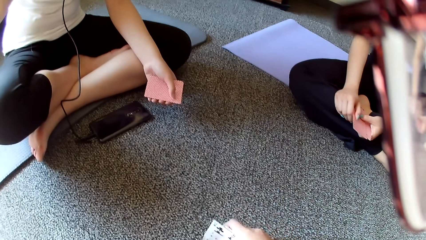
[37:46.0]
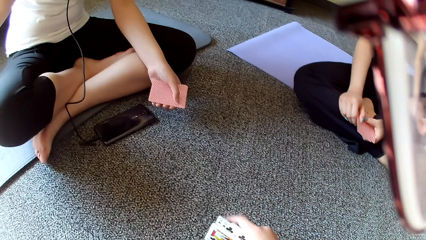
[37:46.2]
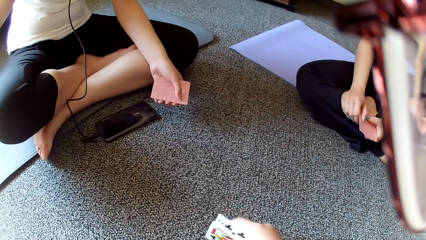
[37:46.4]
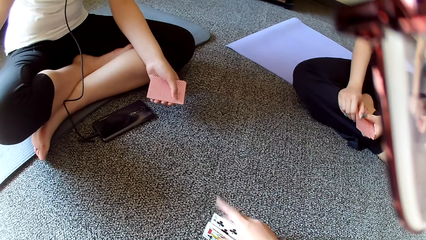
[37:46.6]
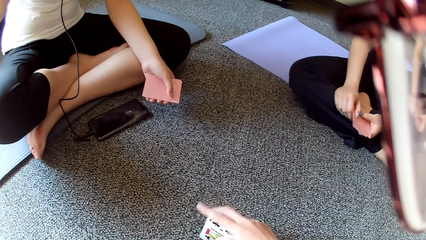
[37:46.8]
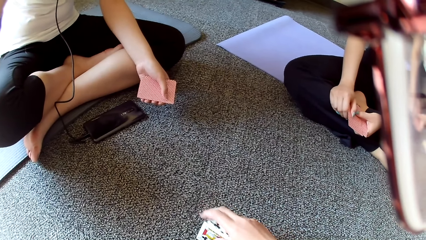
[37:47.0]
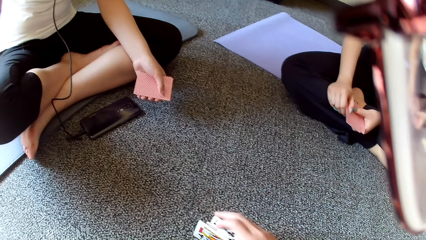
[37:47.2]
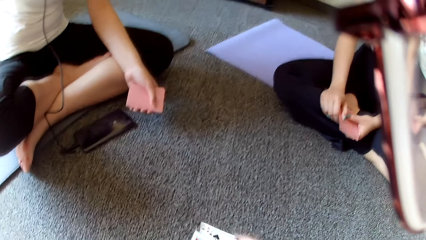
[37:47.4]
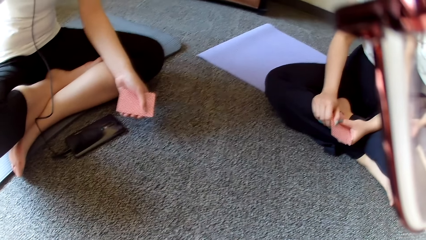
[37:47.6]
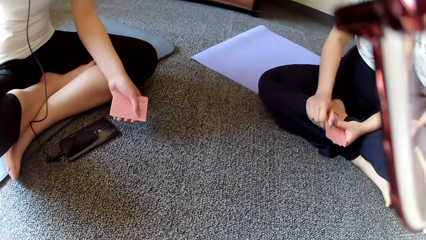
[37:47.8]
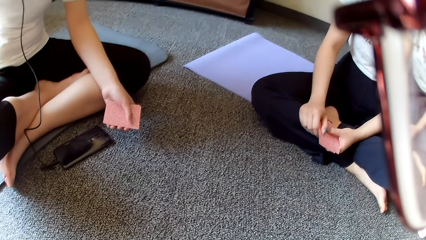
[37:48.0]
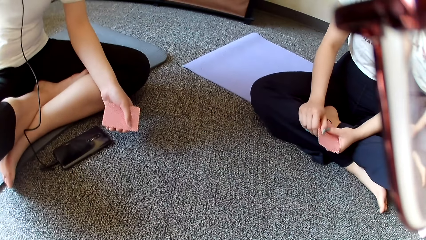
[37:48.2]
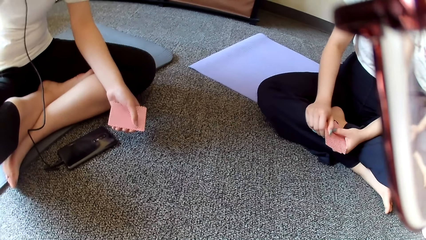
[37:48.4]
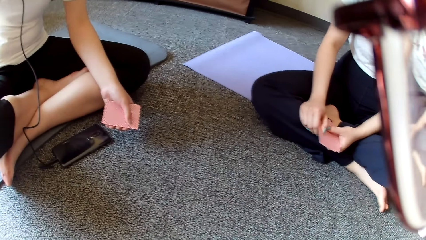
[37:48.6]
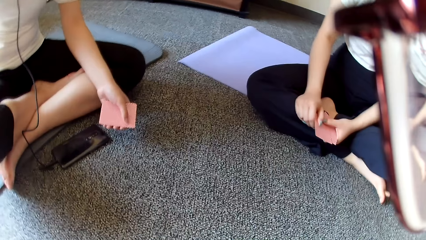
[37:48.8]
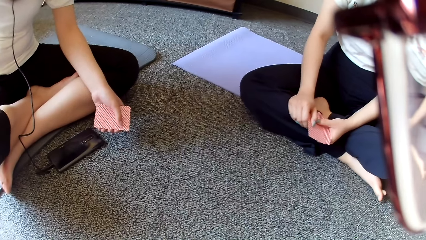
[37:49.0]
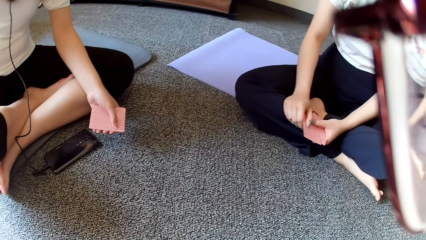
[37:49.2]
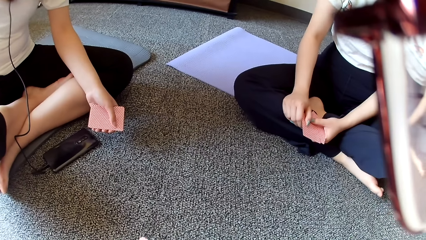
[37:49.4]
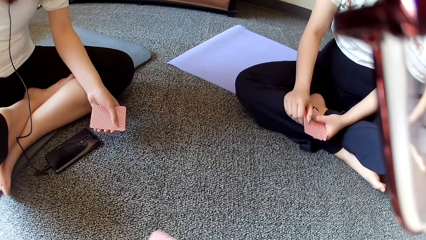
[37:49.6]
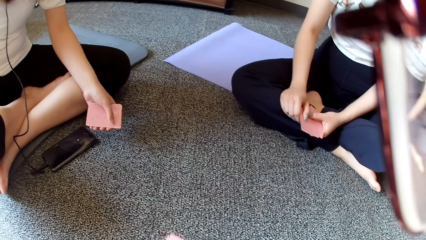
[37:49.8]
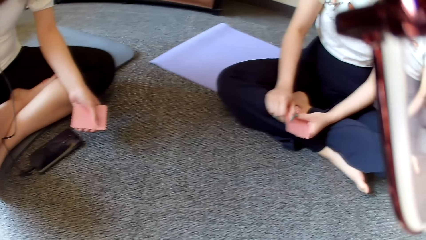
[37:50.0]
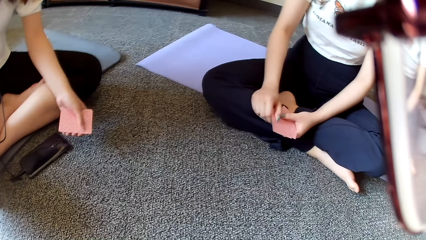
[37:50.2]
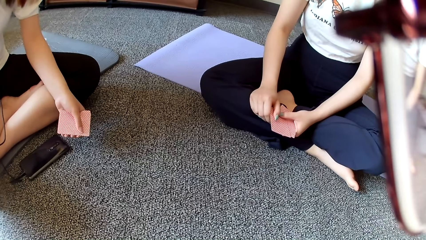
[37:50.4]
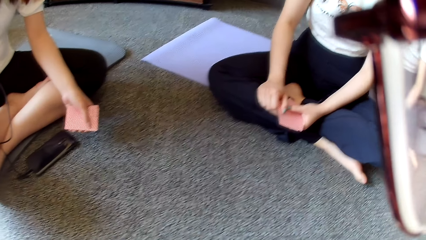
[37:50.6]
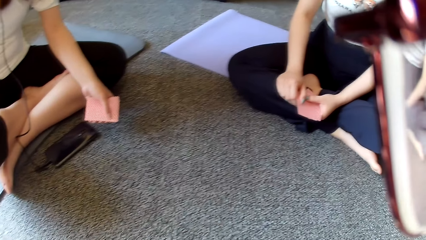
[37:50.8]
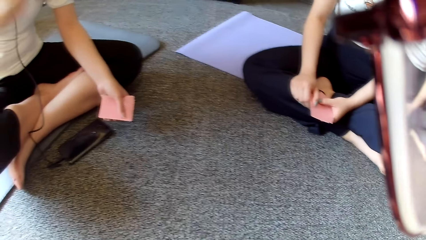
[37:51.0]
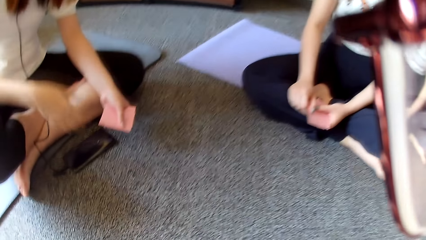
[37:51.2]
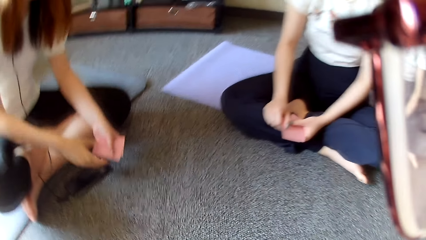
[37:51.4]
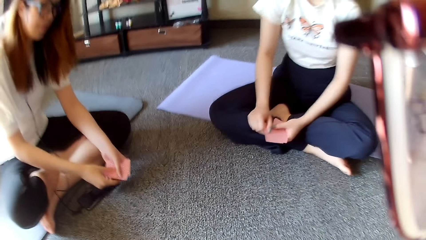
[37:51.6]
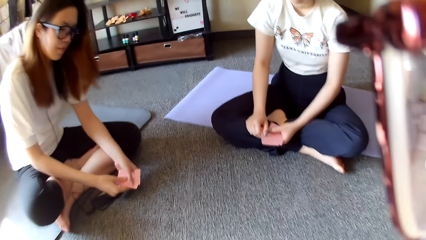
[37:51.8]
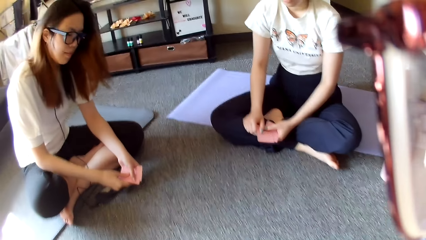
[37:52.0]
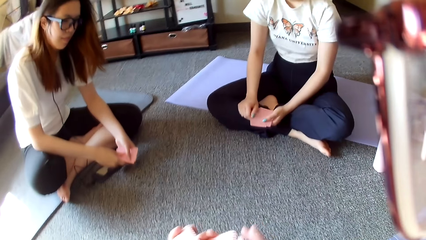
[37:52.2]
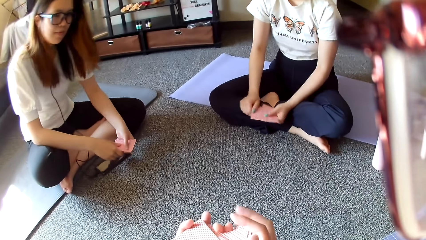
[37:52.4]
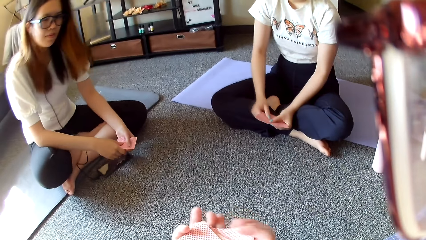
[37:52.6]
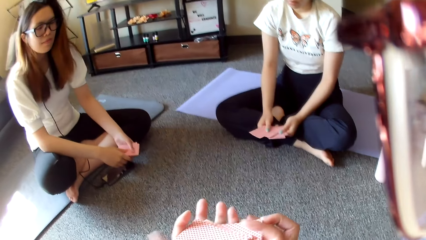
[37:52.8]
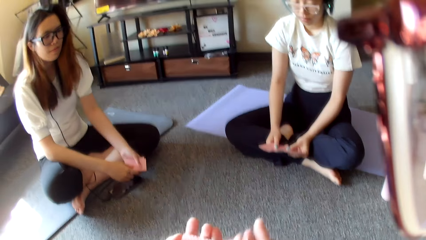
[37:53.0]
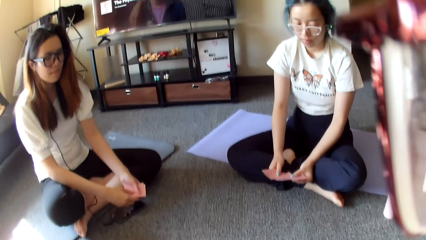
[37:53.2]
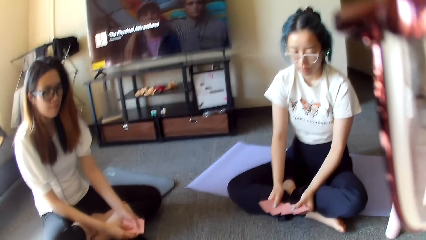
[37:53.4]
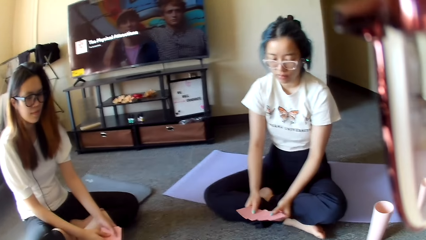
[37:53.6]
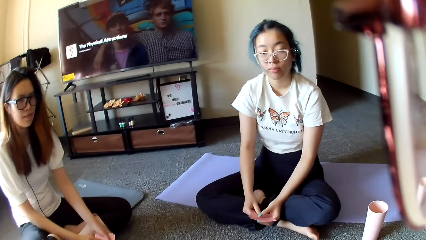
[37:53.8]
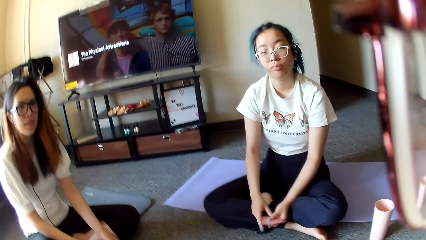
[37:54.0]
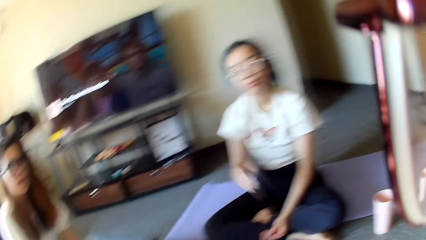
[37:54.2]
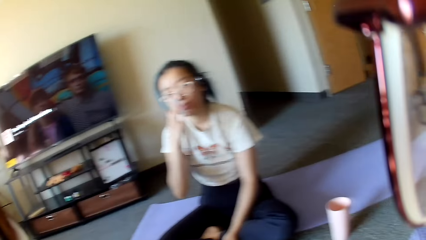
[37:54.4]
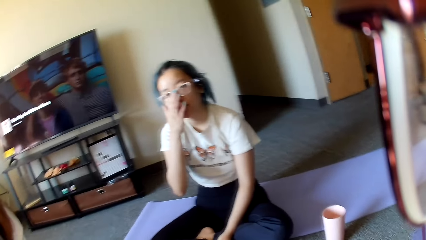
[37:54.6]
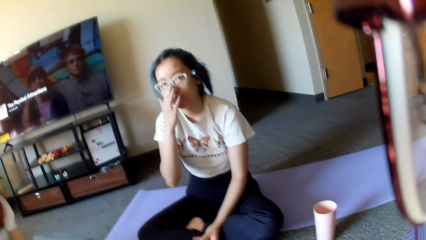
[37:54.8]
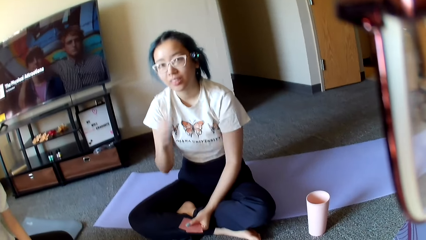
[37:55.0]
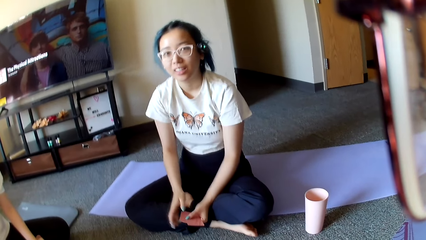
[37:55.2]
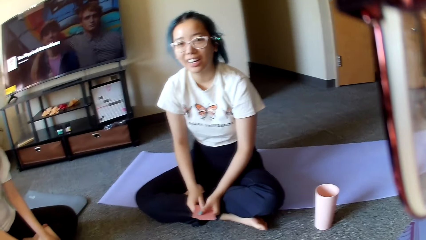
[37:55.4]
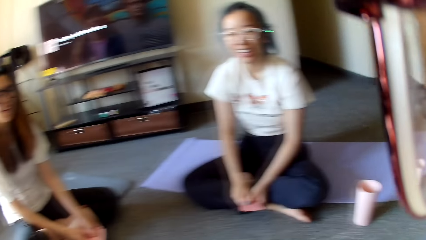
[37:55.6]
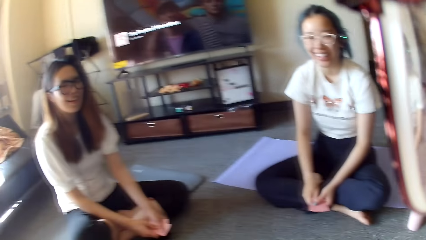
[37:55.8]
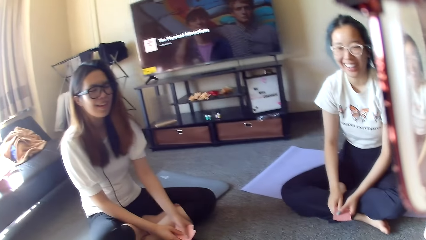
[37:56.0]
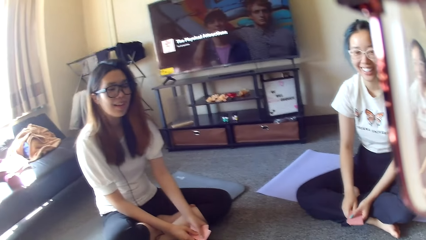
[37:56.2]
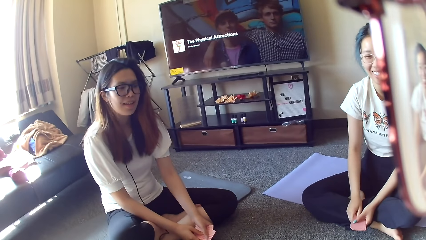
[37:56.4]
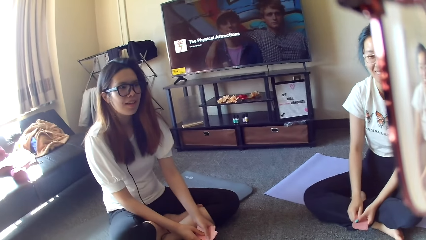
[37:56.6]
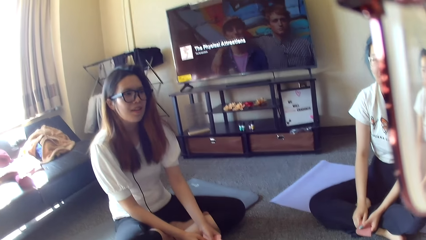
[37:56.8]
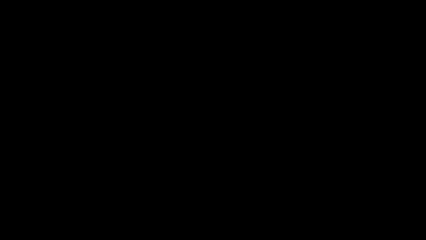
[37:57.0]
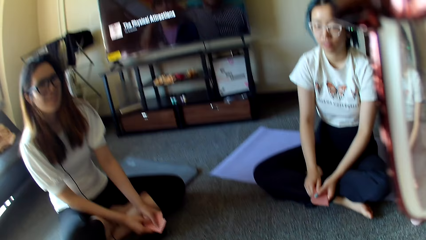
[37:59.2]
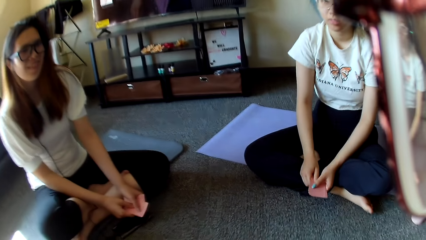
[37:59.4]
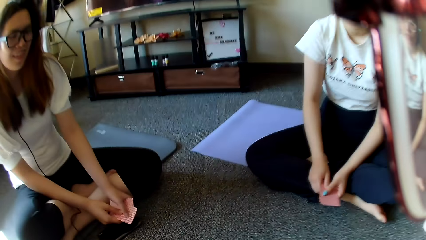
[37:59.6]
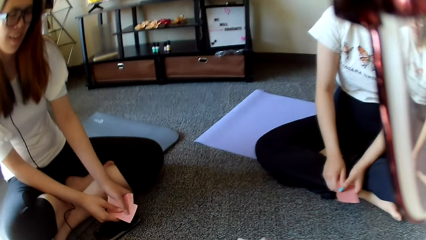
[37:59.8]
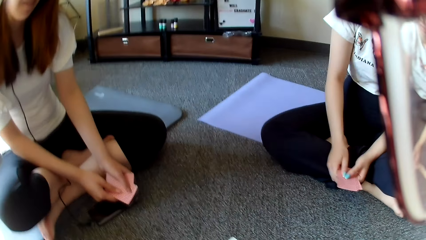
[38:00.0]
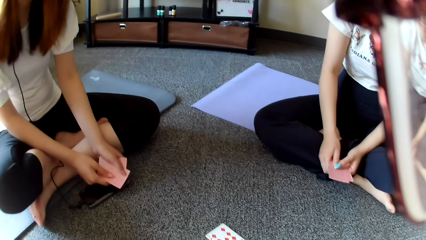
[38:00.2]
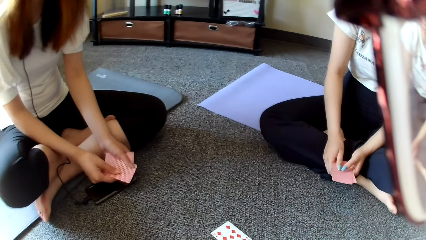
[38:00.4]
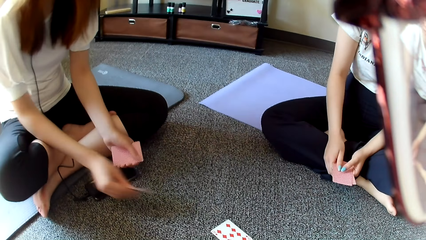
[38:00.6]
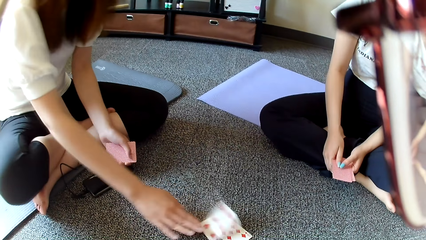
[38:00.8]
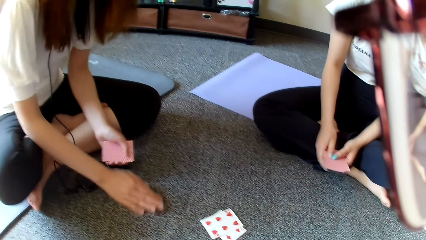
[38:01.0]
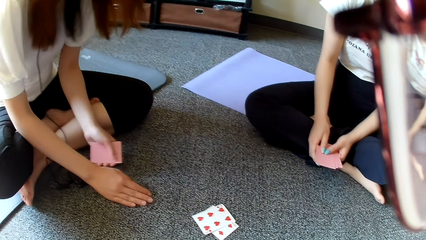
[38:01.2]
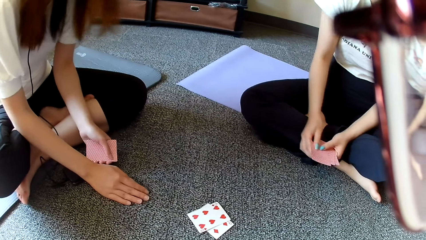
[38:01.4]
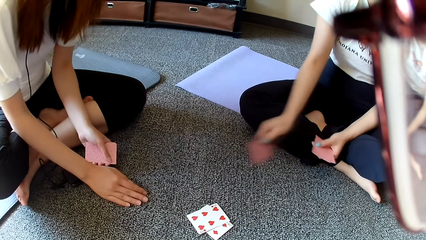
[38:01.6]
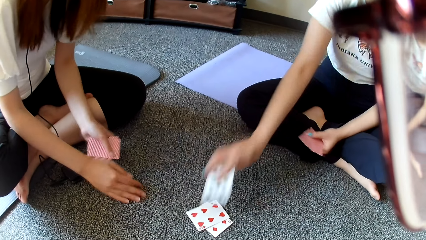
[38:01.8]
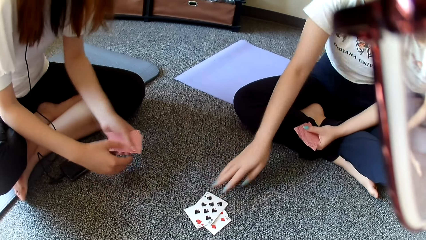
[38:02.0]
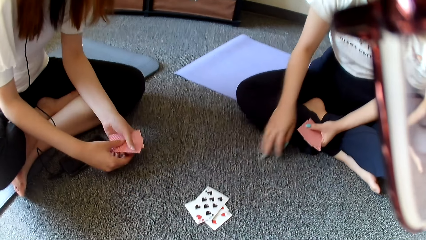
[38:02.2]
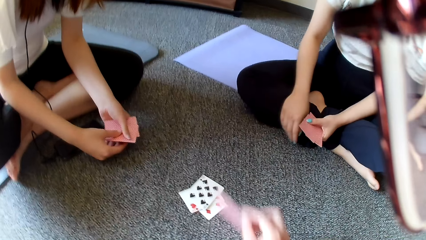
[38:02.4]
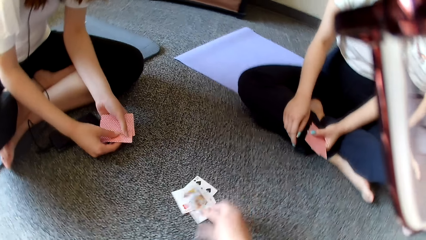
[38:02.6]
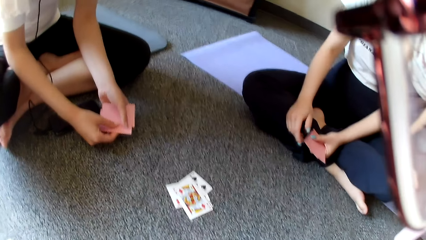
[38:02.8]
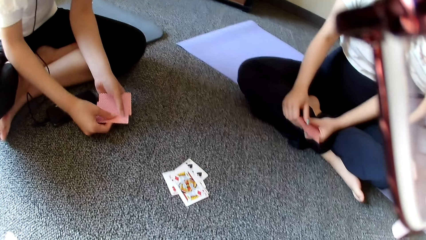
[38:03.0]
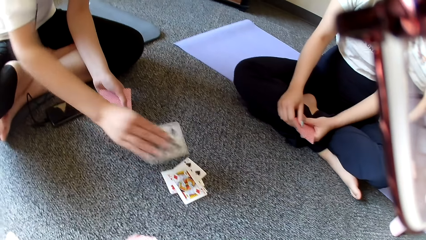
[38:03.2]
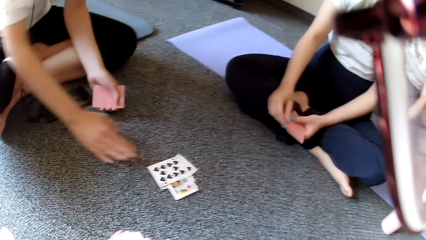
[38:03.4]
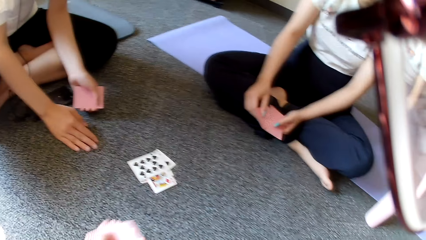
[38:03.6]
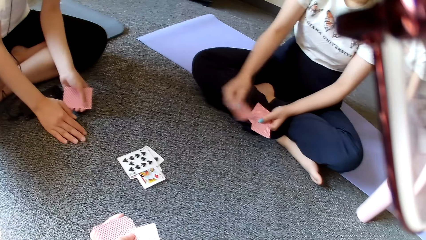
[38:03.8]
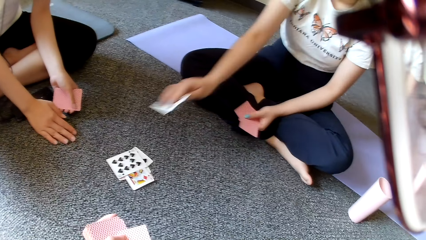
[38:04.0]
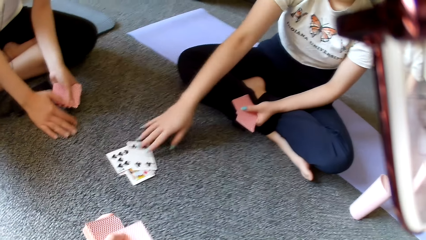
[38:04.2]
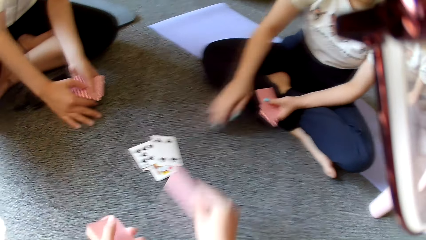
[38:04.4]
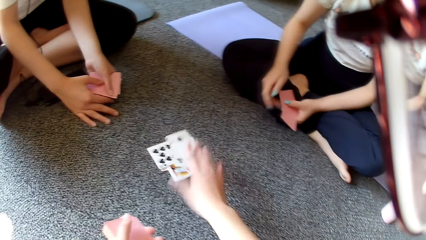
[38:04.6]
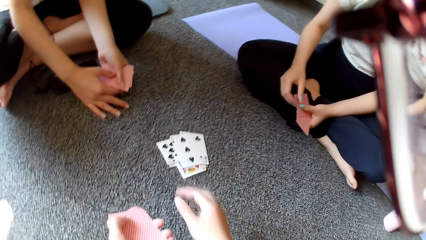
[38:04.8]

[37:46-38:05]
The camera wearer picks the cards on the floor. A woman touches the head. The camera wearer selects the cards. They shuffle the cards. Another woman shuffles the cards and selects the cards. The other woman adjusts the eye glasses. The first woman places a card on the floor. The other woman places a card on the floor. The camera wearer places a card on the floor. The first woman places a card on the floor. The other woman places a card on the floor.
